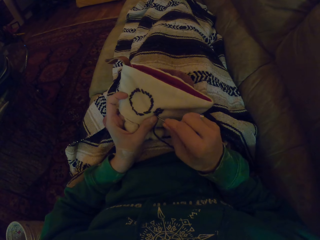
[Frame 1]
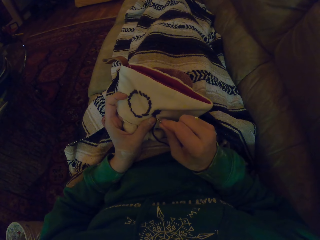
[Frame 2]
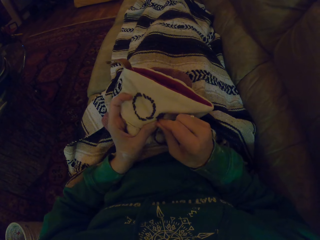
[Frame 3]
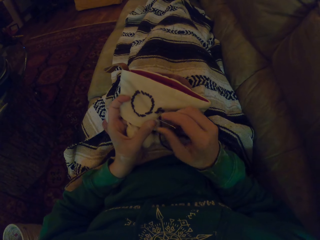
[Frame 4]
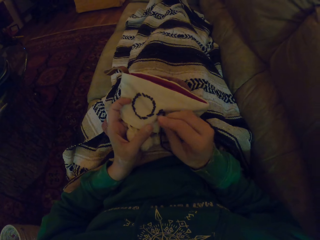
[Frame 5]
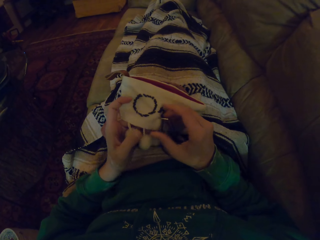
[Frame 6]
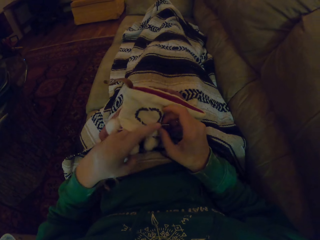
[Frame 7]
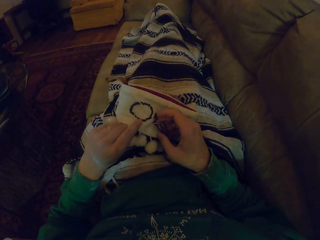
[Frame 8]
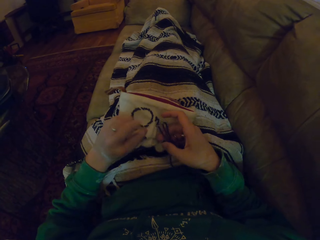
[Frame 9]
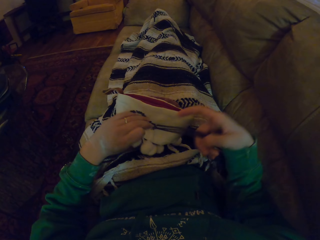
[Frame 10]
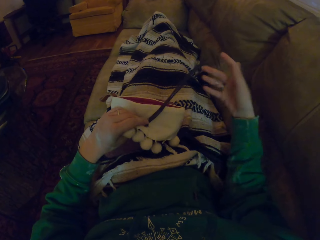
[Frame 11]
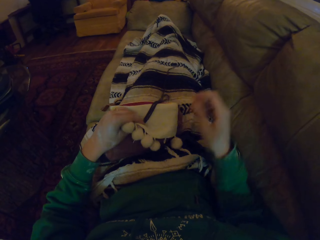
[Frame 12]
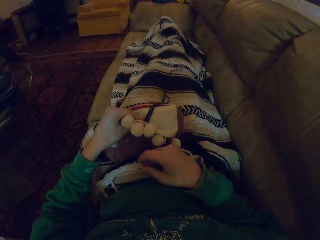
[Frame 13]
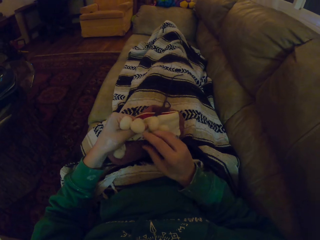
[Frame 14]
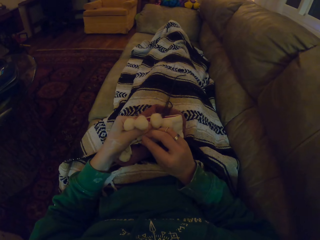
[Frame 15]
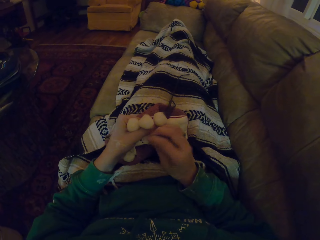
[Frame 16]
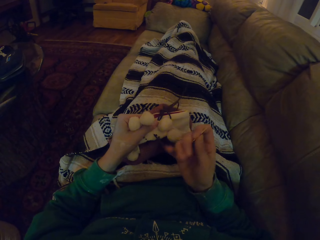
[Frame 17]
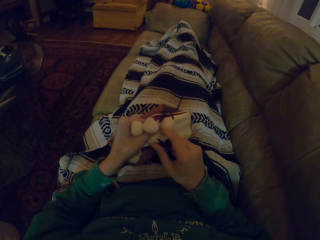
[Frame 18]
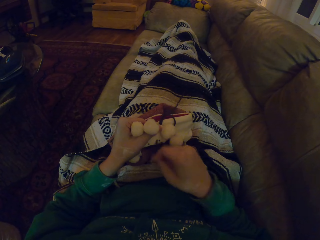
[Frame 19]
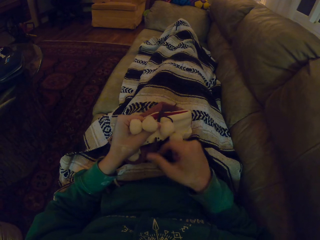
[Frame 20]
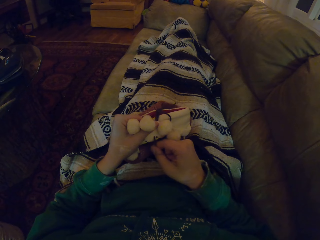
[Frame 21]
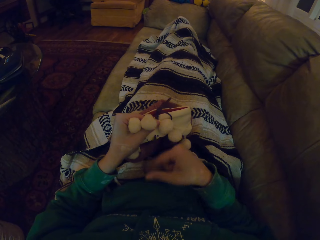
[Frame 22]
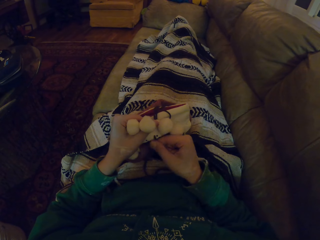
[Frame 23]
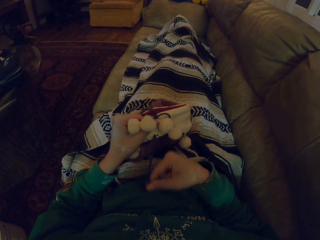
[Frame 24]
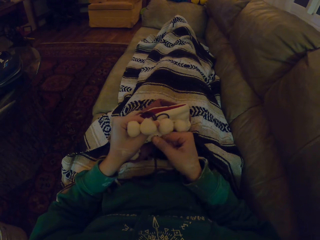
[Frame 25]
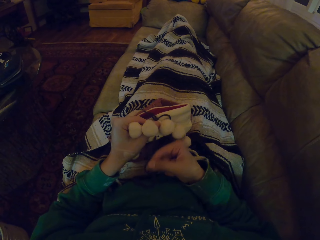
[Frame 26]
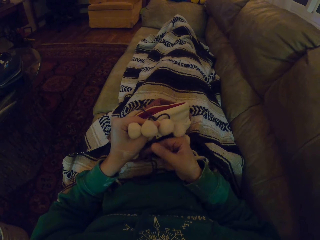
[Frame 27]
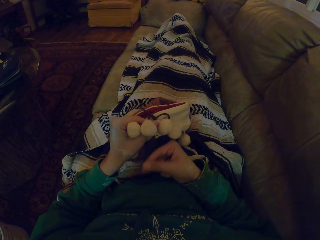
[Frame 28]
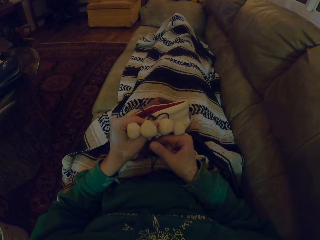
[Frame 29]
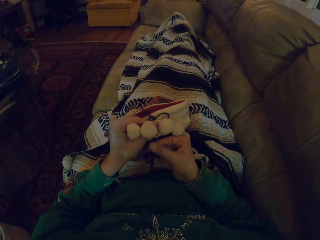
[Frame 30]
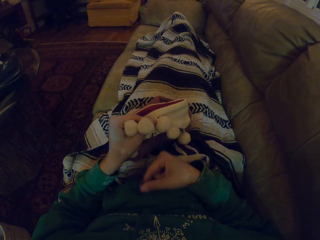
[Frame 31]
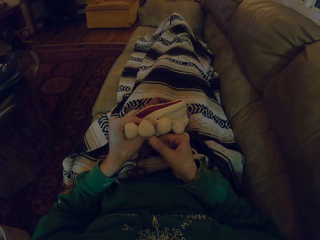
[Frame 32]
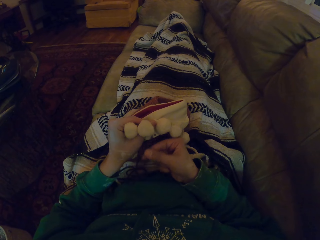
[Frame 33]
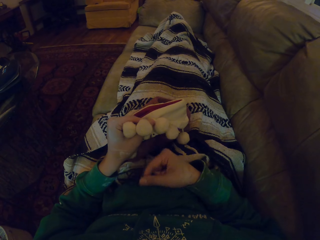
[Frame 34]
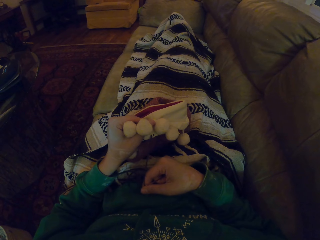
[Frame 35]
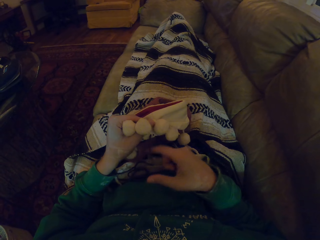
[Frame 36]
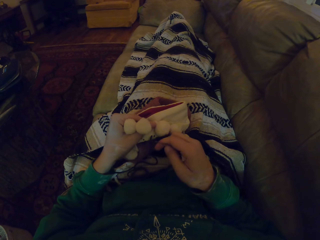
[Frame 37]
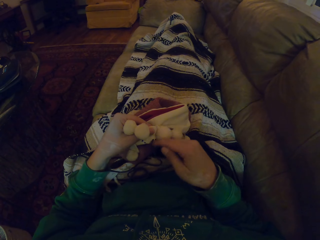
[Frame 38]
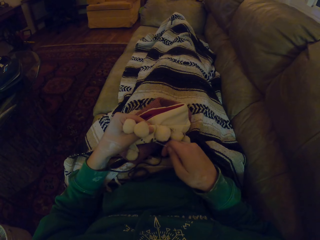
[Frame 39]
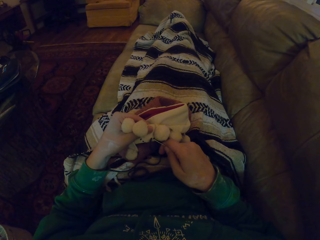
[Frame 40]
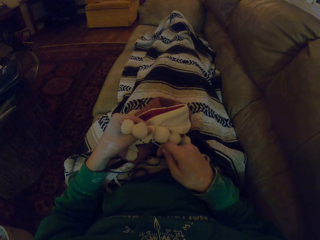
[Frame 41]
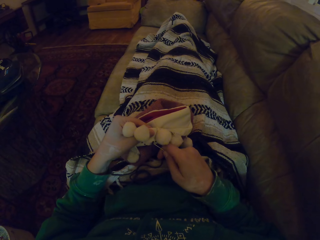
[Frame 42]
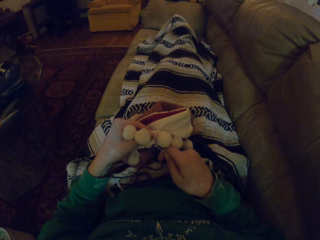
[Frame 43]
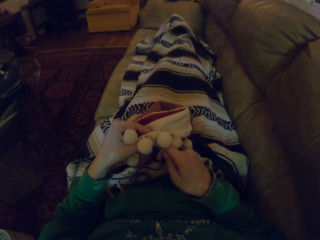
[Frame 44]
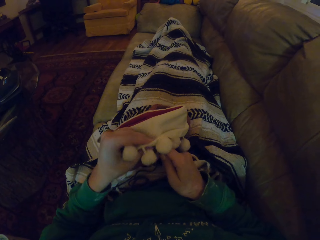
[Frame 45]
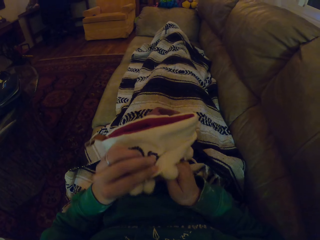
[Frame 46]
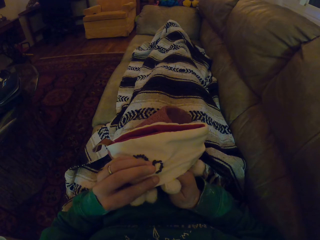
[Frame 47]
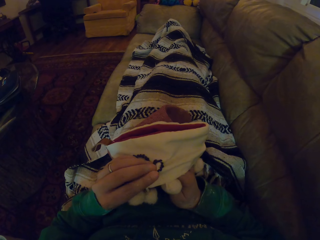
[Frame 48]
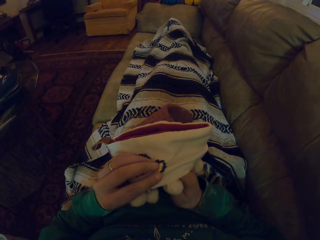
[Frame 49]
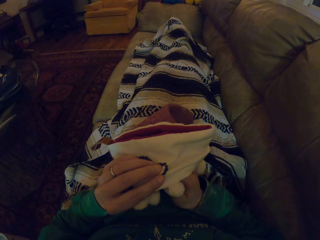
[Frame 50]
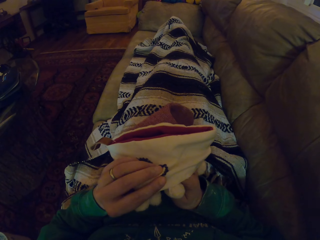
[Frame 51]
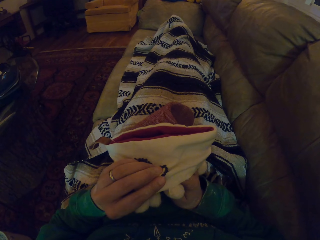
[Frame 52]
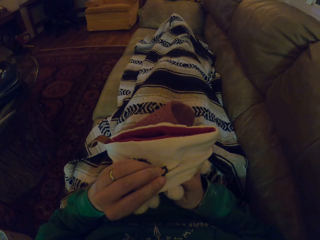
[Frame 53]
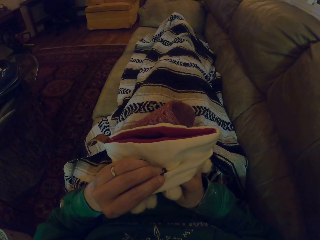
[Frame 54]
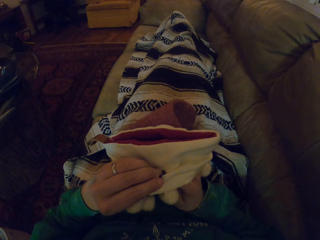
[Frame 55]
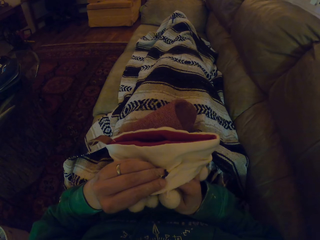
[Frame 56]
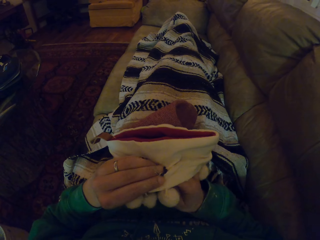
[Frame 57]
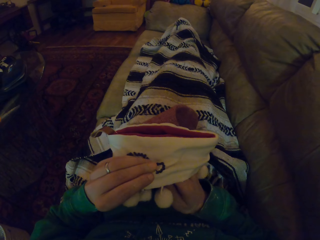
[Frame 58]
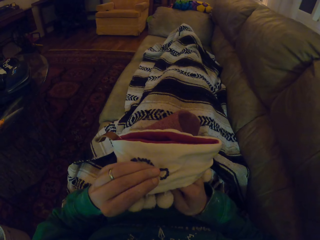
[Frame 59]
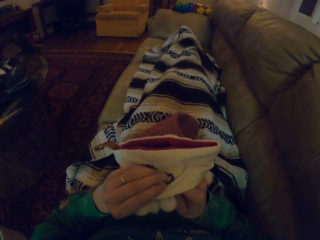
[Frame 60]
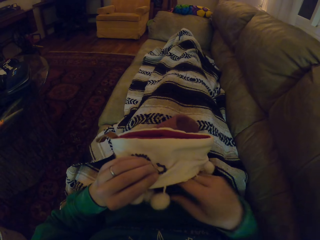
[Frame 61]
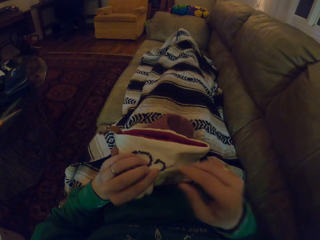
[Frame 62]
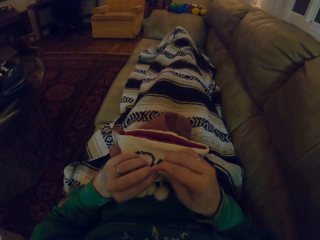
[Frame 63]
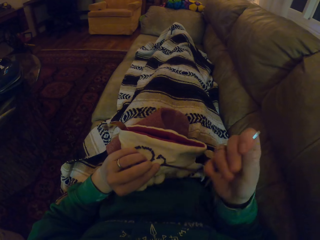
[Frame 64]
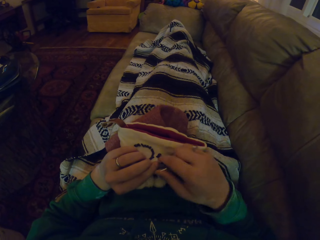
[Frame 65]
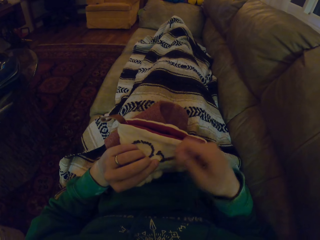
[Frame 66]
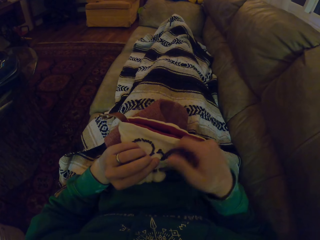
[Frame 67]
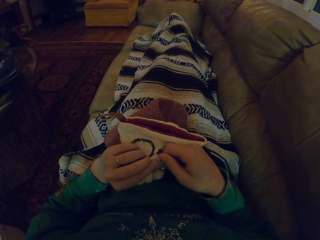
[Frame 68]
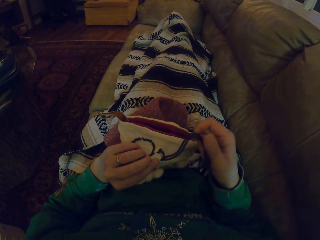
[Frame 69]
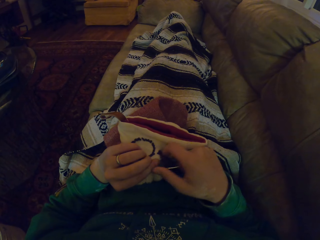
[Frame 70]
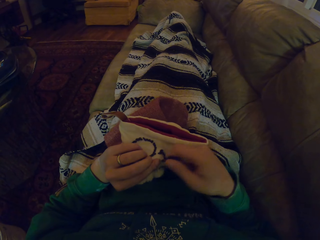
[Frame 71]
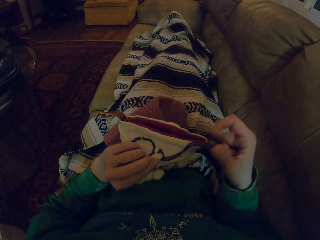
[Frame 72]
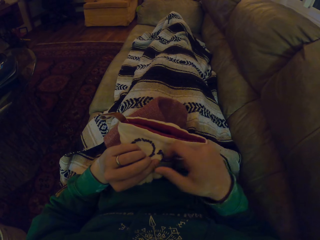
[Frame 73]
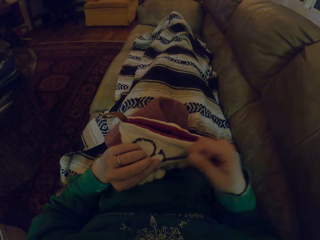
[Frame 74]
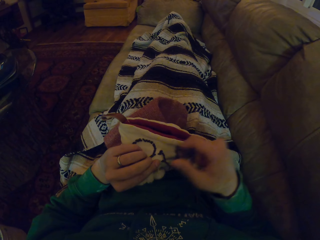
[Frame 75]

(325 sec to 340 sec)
The camera wearer knits the garment. They push the thread. They turn the garment. They pull the thread. They knit the garment. They turn the garment. They knit the garment. They pull the thread.

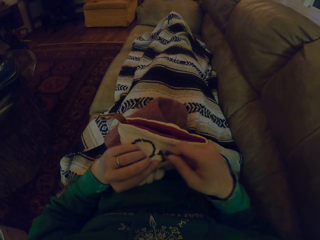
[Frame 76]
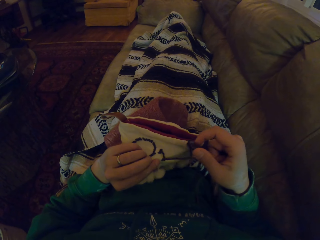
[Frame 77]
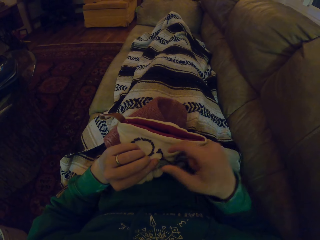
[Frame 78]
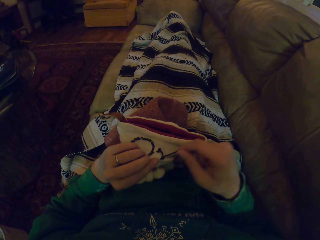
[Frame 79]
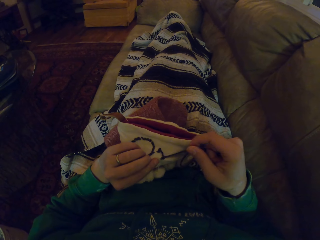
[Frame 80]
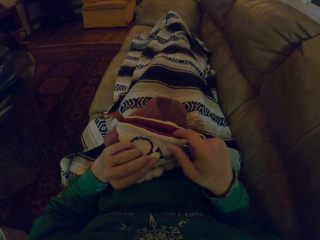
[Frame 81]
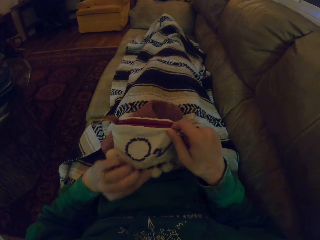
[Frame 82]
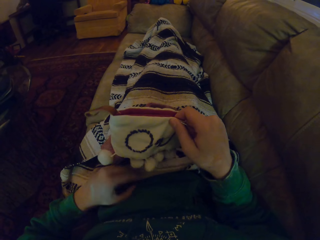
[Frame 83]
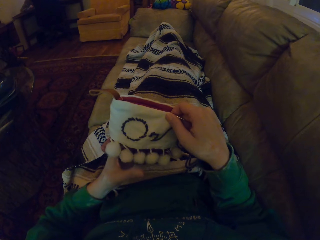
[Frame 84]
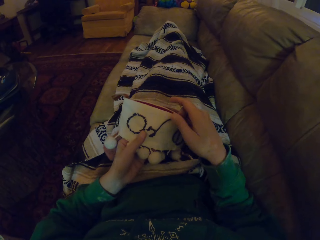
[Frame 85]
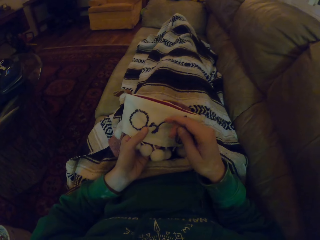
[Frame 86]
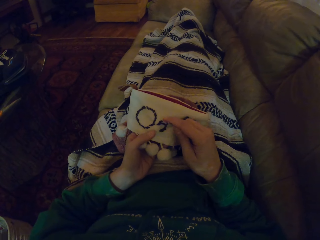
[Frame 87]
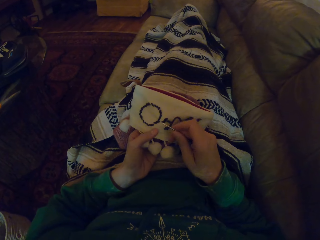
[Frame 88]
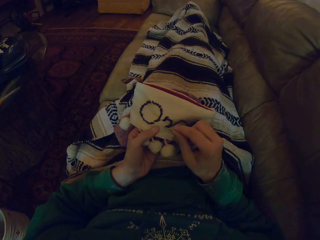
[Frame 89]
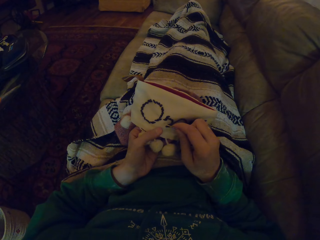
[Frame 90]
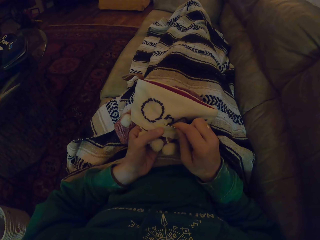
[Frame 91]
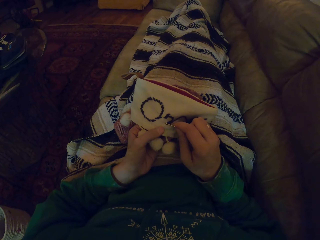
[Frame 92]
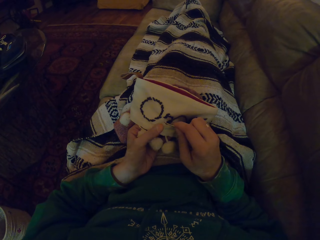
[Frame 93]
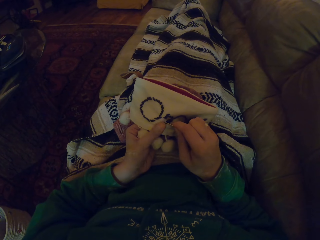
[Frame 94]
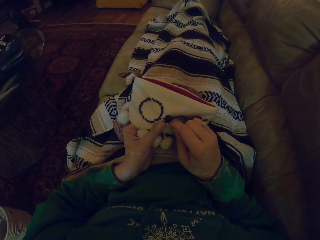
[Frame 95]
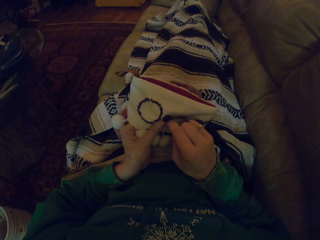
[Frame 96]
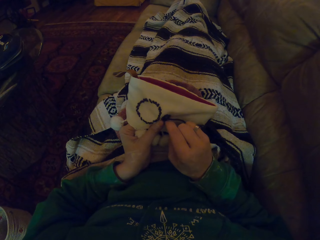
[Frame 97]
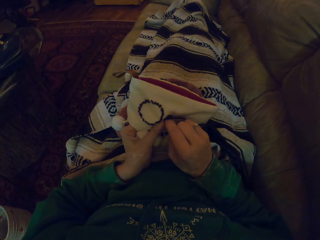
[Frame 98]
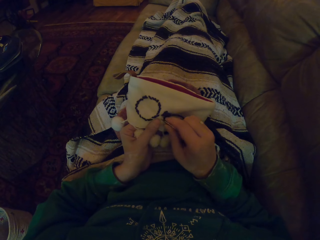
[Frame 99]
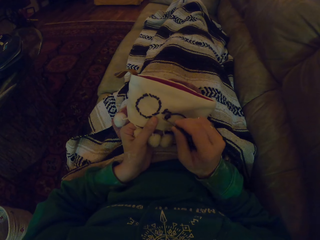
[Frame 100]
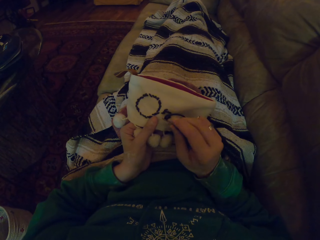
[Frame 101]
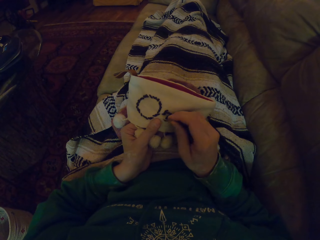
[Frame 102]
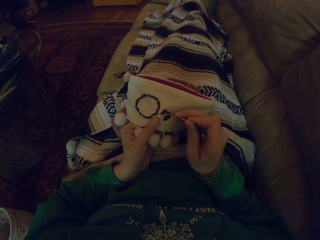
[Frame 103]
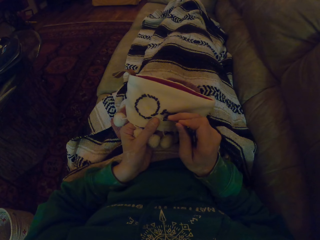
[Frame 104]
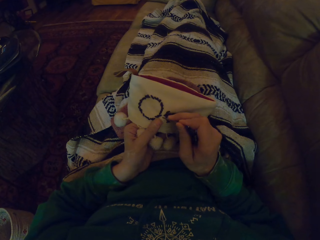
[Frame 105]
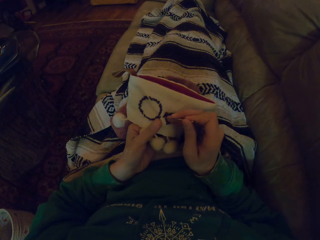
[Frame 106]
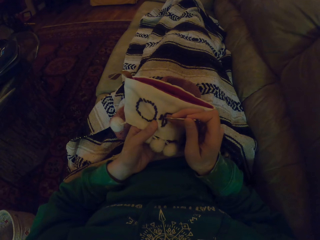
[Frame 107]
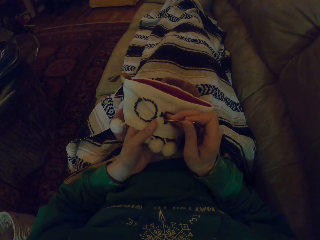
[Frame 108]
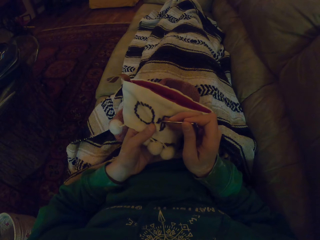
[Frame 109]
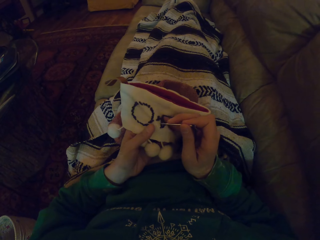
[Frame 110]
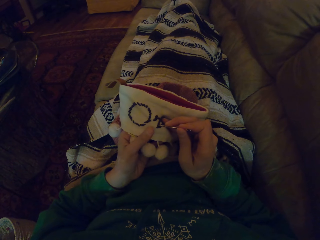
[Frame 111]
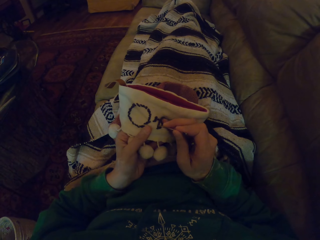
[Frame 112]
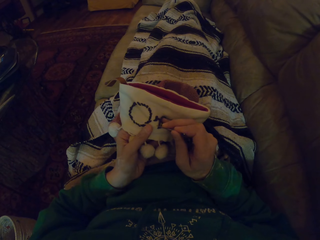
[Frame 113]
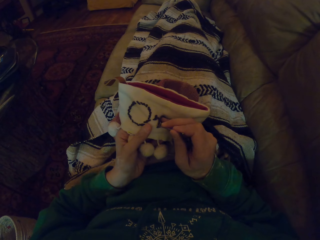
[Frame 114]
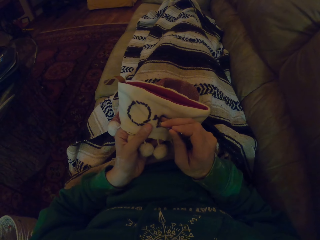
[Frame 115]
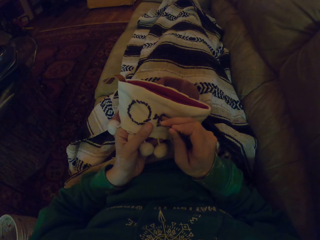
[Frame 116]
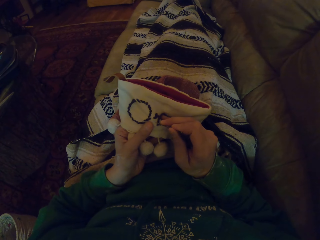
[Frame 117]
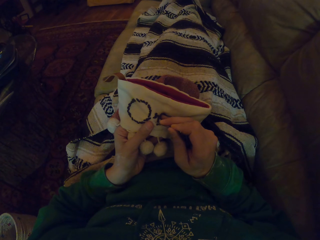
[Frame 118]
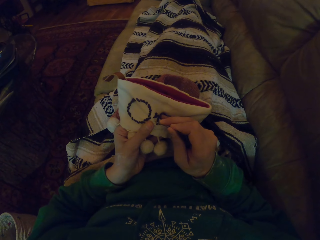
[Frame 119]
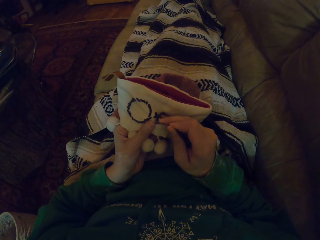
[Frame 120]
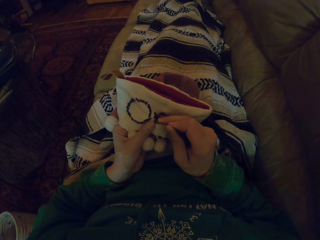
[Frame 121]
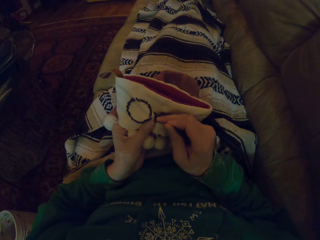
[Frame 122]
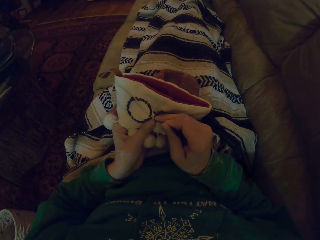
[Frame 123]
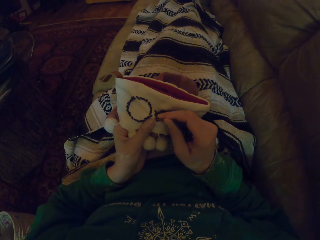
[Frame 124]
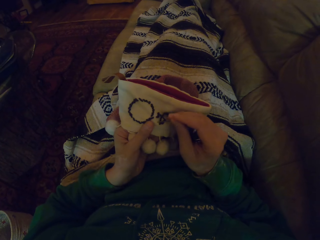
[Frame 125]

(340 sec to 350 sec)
The camera wearer adjusts the garment. They knit the garment. They pull the sewing needle. They touch the garment. They knit the garment.
